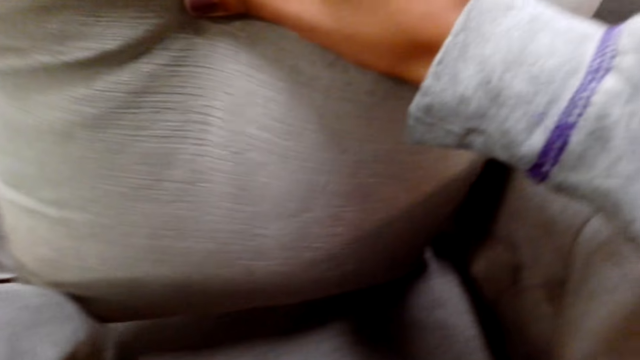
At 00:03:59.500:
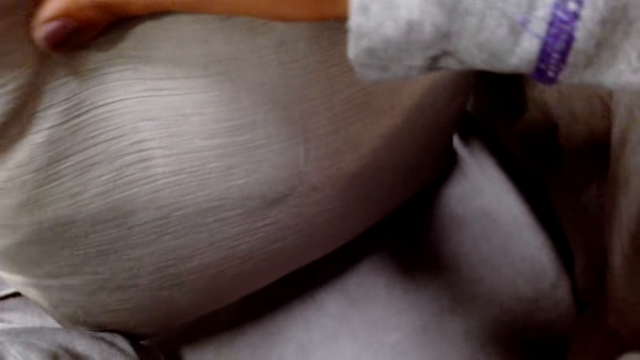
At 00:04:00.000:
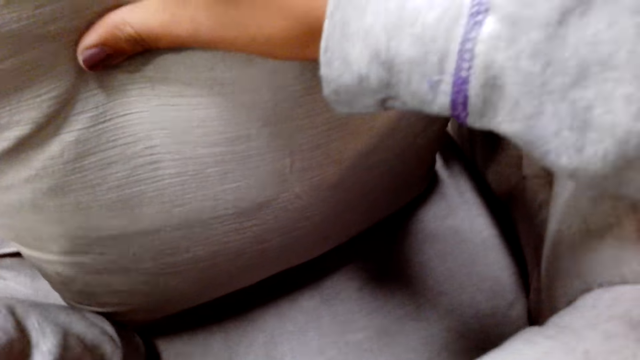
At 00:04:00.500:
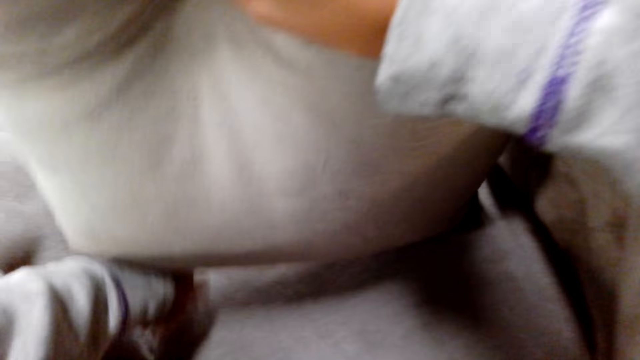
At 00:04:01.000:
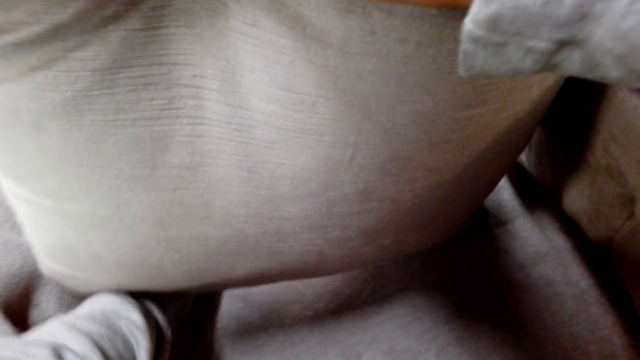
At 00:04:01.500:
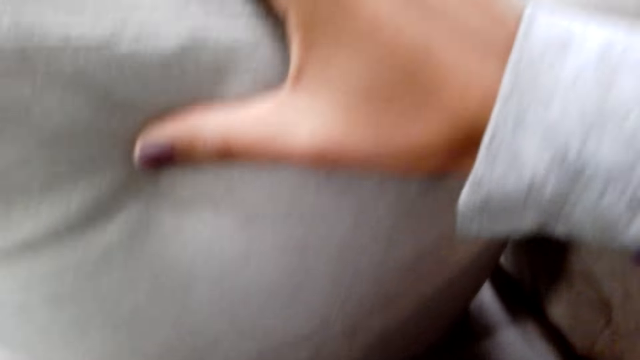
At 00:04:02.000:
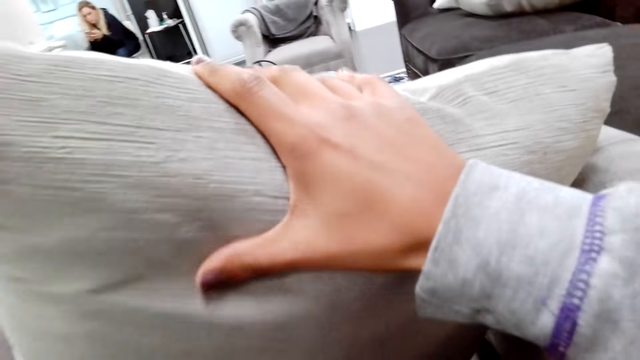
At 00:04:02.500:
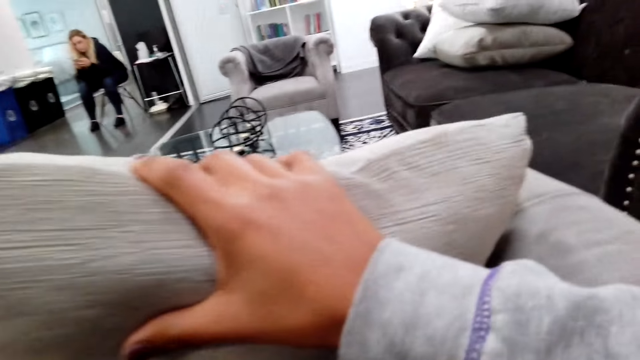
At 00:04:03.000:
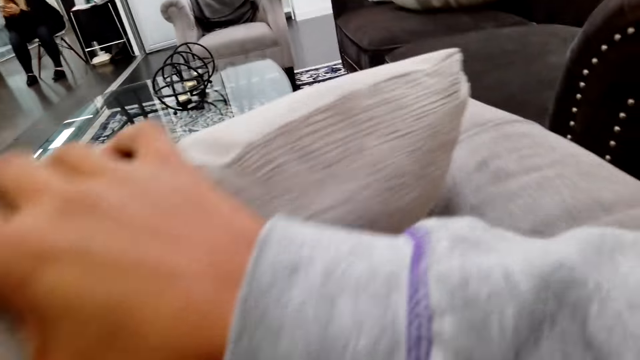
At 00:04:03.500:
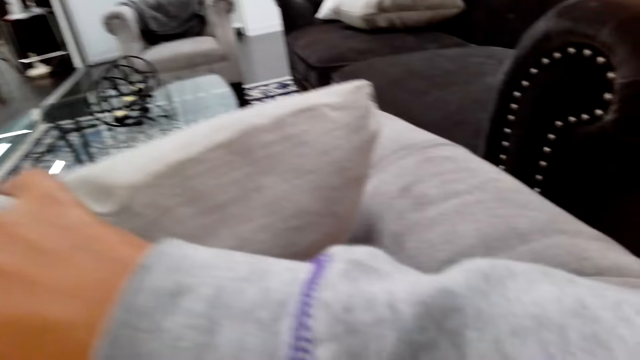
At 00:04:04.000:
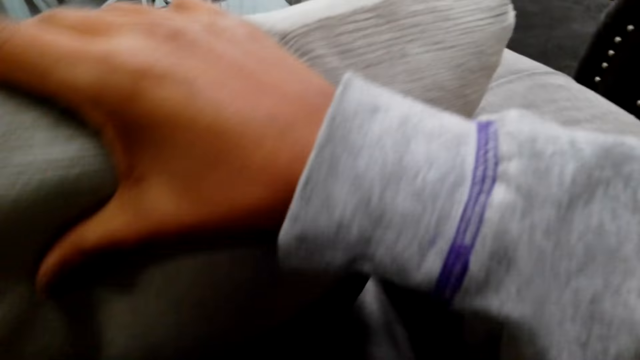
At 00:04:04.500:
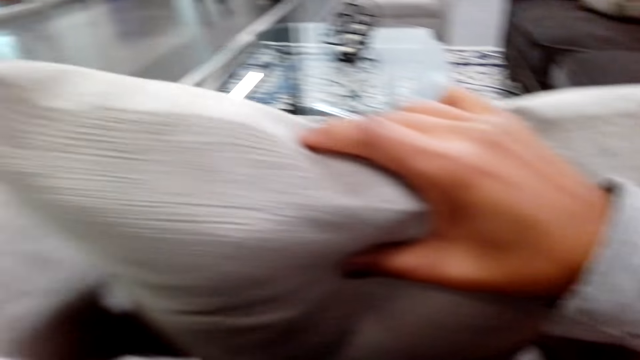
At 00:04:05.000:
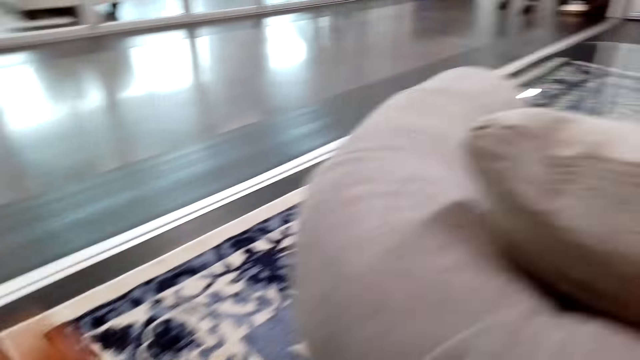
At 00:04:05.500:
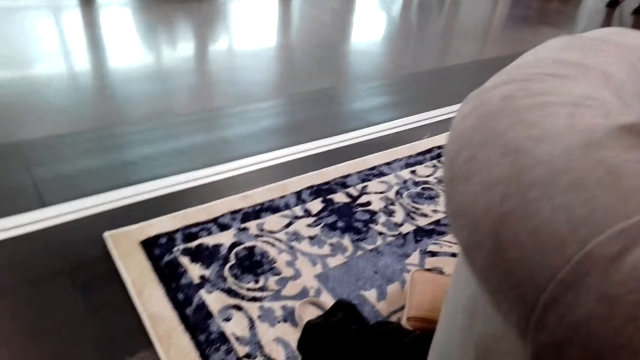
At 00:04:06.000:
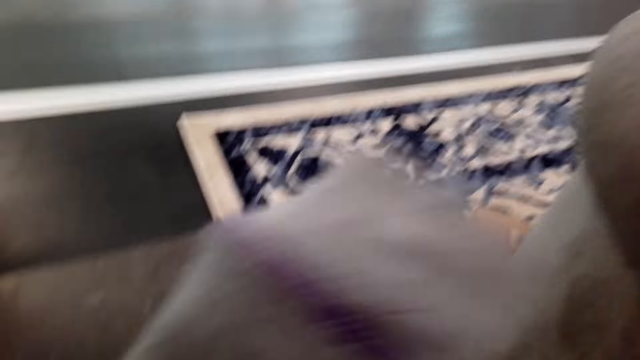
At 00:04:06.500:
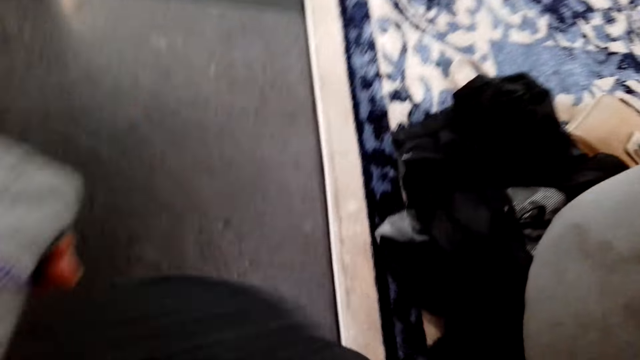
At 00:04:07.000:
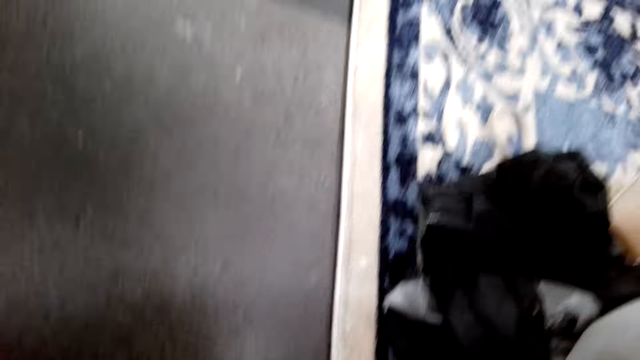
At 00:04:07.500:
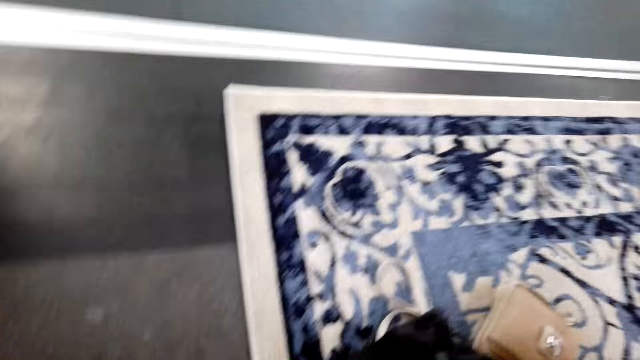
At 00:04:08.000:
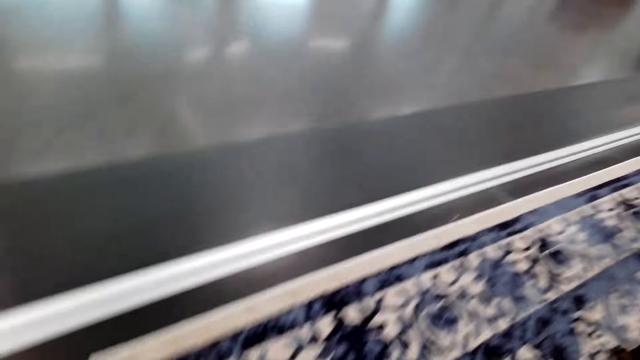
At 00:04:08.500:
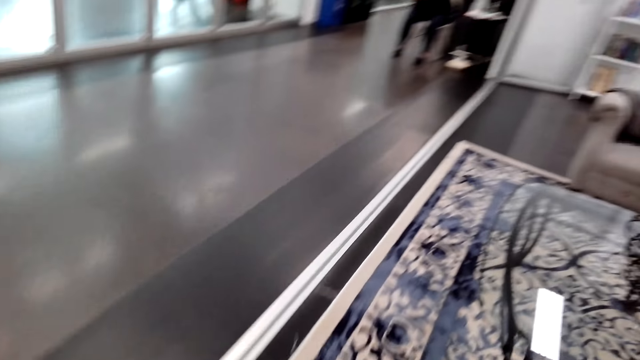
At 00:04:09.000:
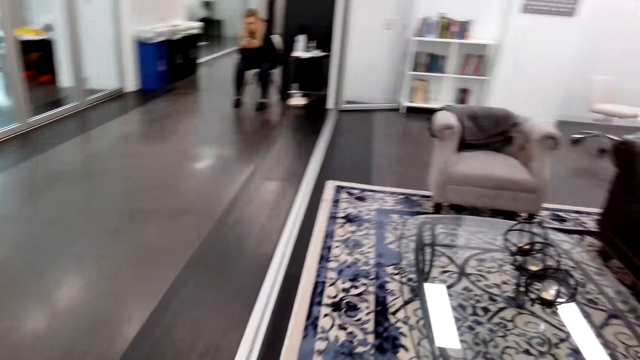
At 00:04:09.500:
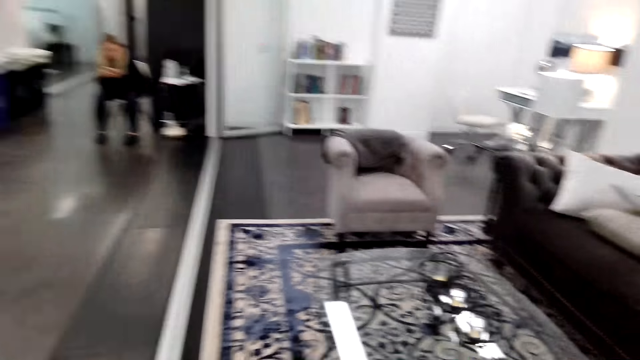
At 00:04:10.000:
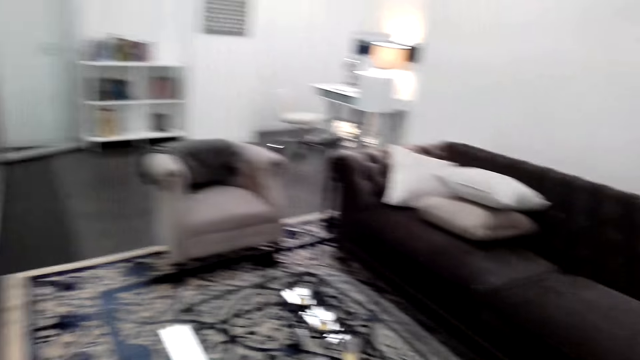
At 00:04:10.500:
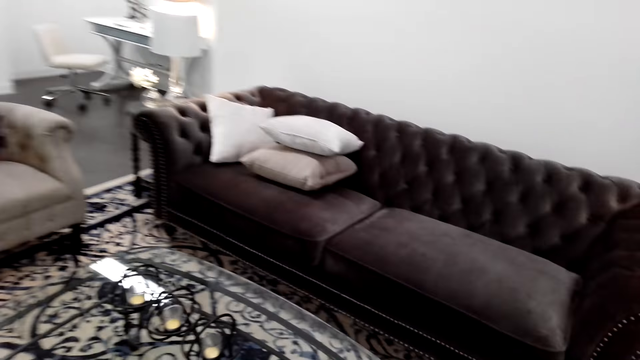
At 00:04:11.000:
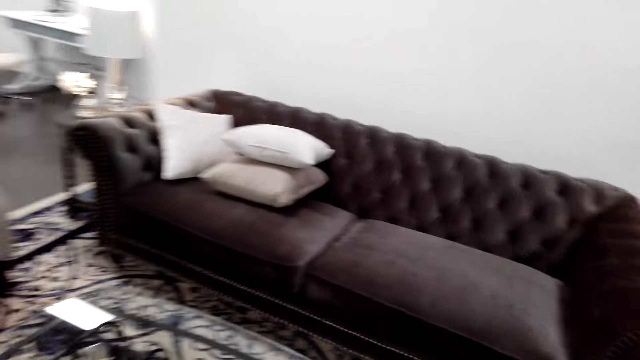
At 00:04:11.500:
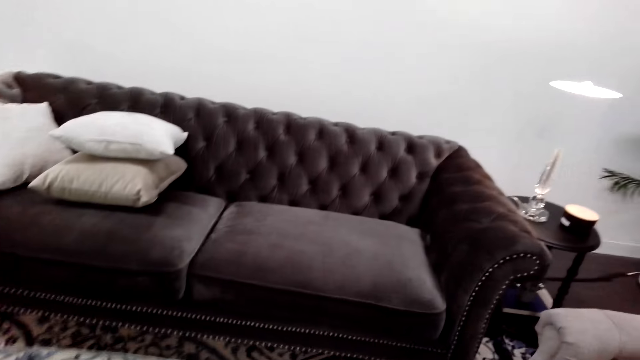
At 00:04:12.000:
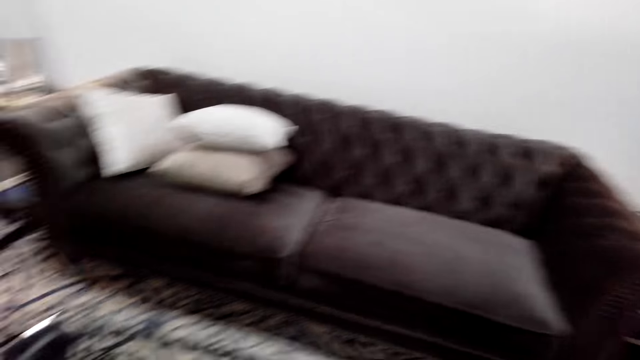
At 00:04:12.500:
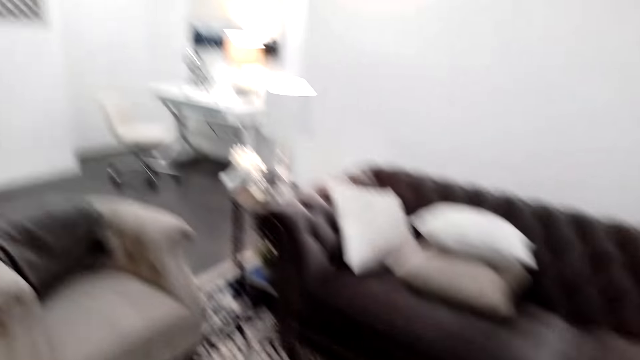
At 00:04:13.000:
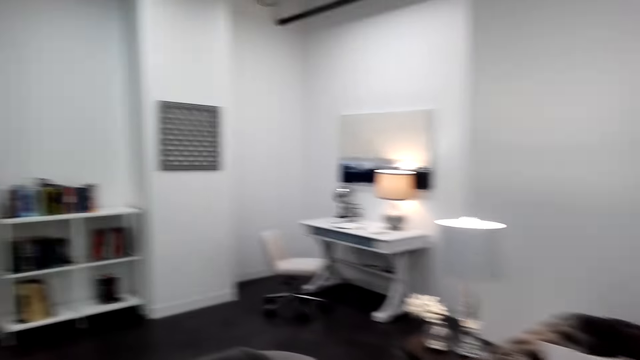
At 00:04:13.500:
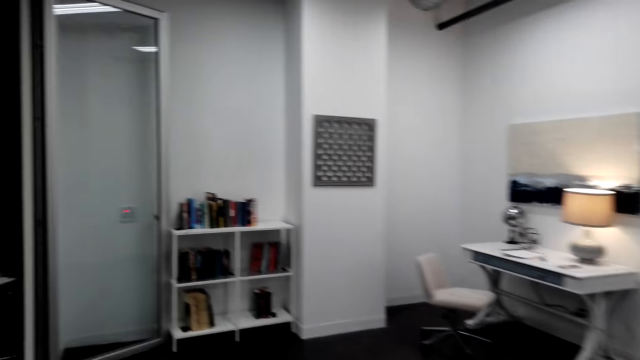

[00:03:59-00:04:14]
The camera wearer holds something. They walk around the room. They look around the room.

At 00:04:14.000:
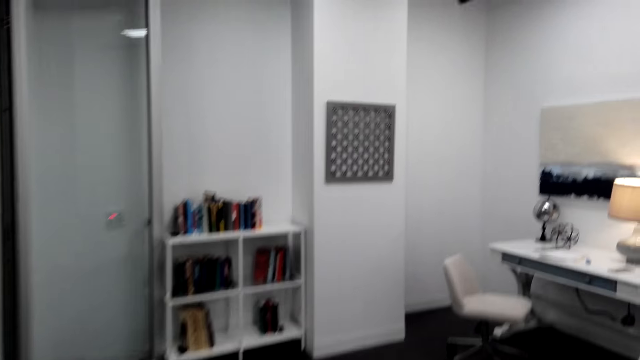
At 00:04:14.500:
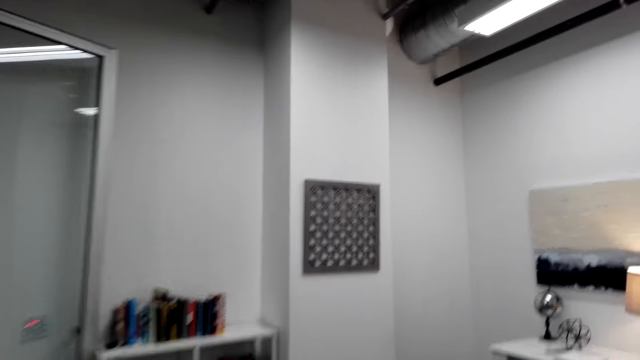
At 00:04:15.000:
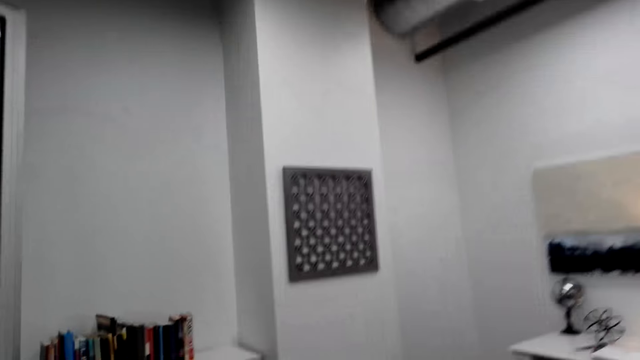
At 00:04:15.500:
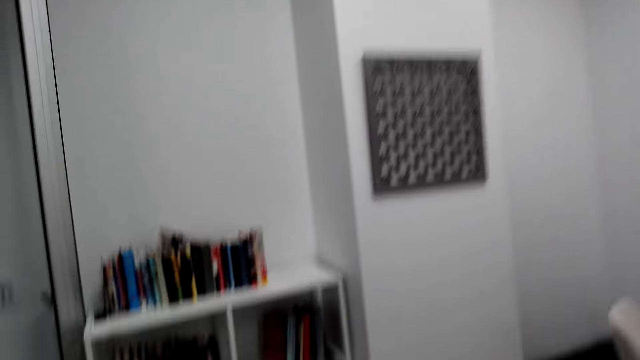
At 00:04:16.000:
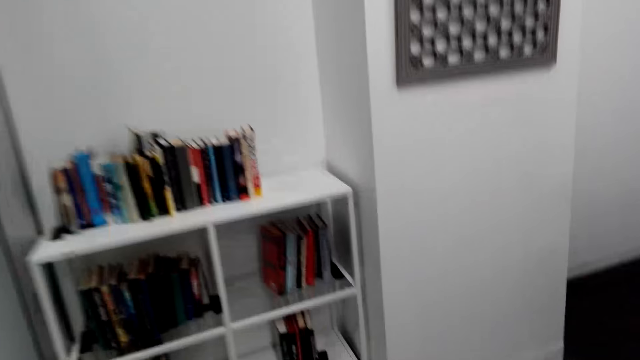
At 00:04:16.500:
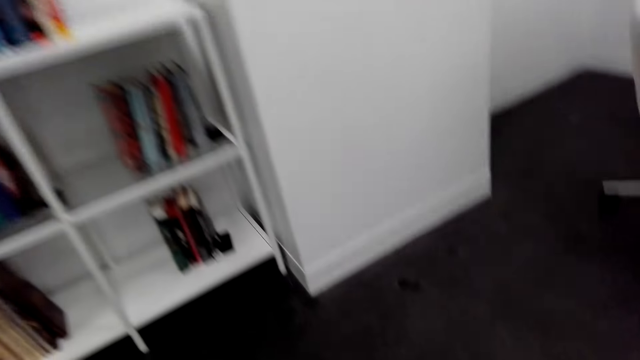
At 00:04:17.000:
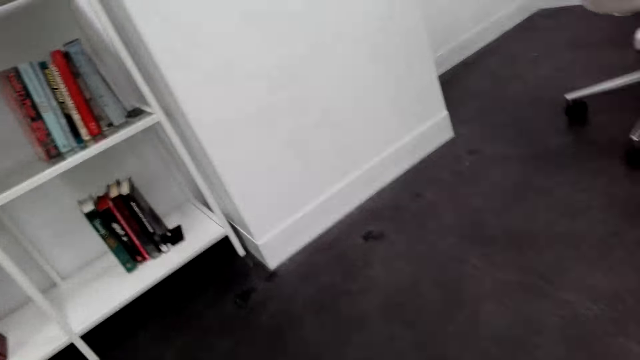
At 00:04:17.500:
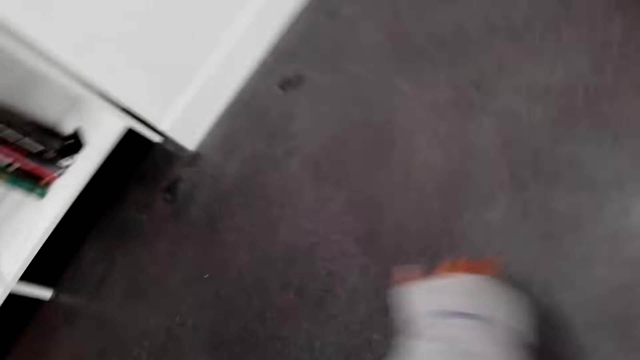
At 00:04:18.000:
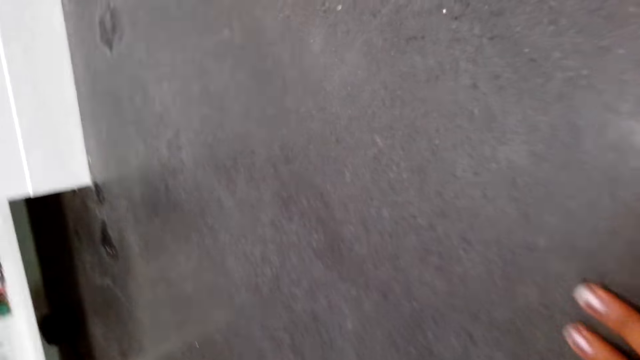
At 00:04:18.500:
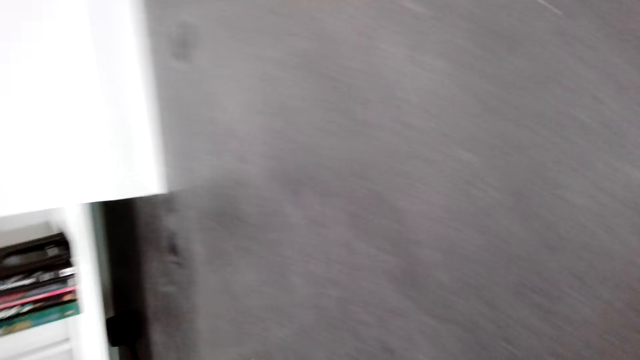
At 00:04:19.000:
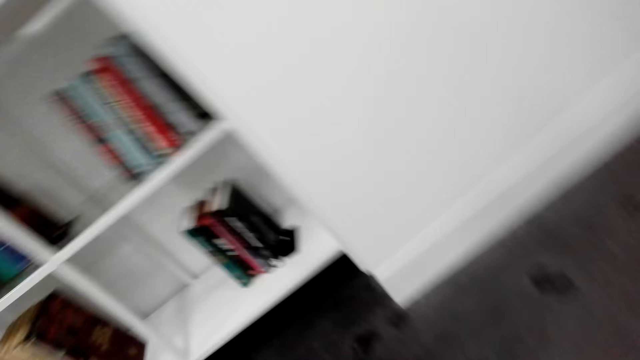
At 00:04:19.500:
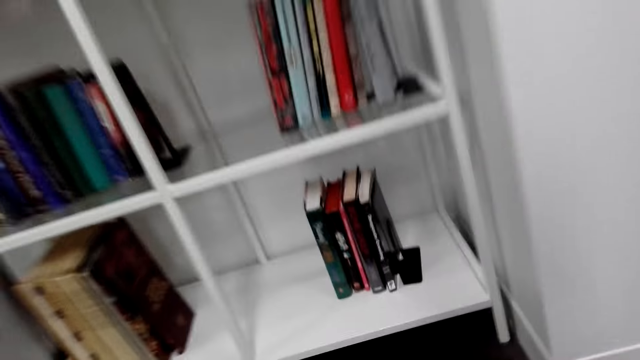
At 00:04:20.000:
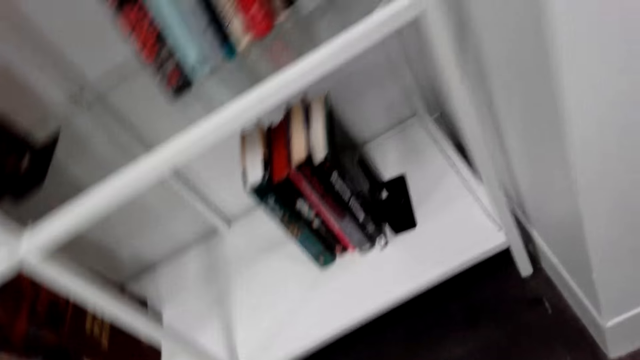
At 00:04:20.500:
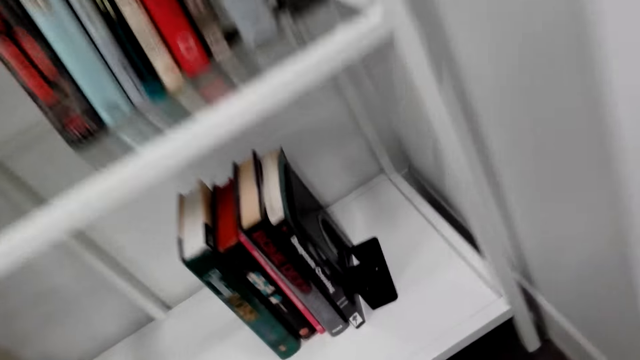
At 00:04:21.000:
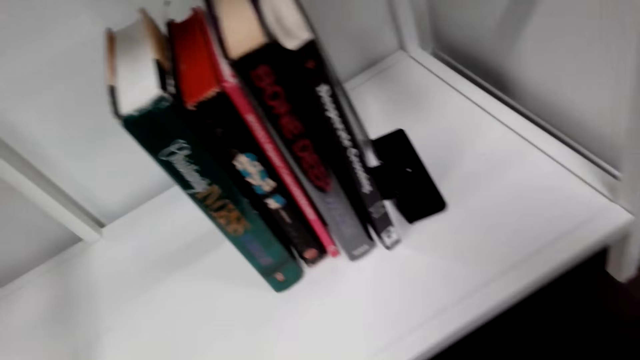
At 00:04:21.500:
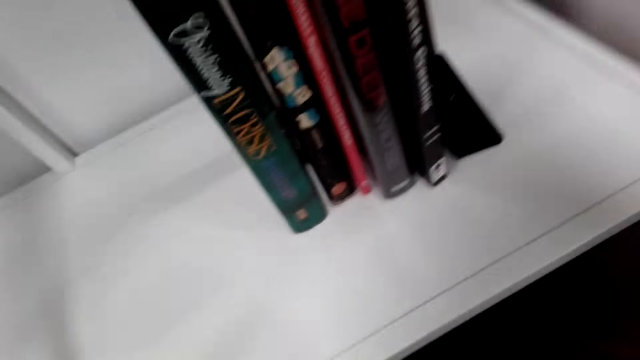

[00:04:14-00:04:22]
The camera wearer places her left hand on the floor. She looks around the floor.
